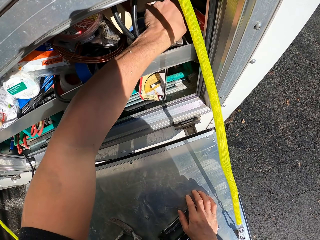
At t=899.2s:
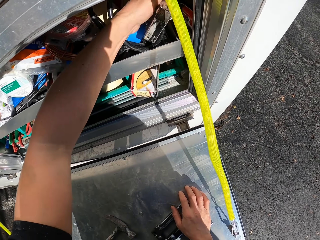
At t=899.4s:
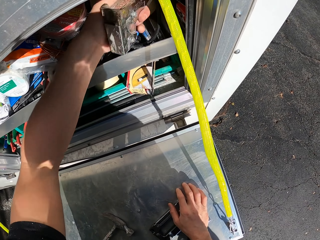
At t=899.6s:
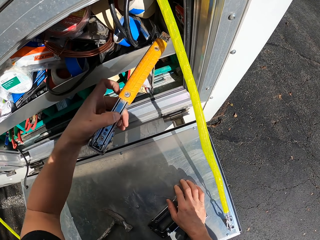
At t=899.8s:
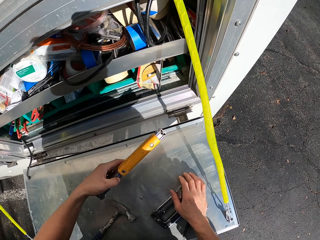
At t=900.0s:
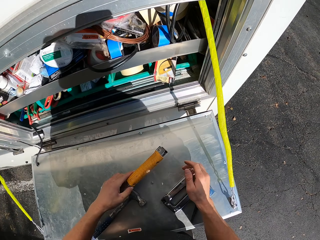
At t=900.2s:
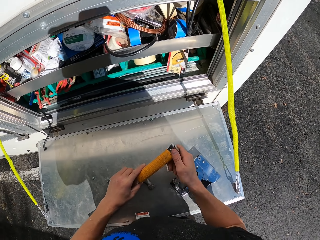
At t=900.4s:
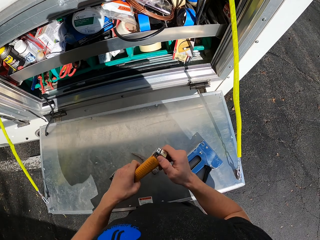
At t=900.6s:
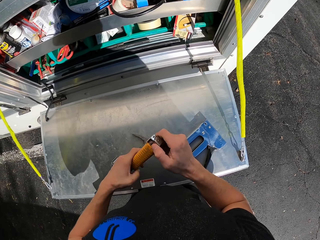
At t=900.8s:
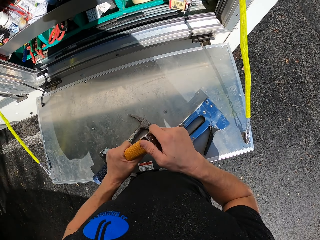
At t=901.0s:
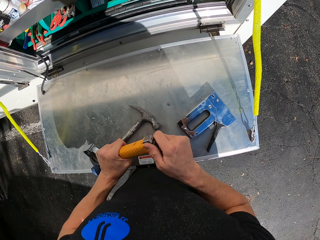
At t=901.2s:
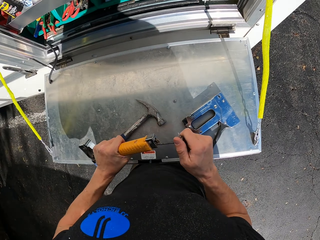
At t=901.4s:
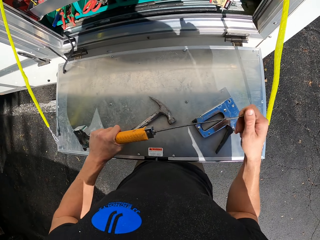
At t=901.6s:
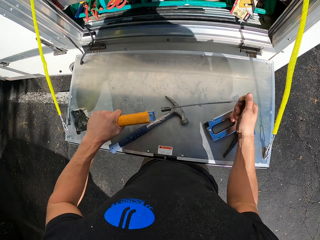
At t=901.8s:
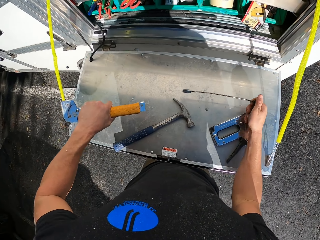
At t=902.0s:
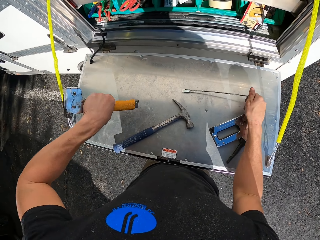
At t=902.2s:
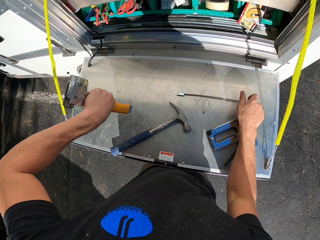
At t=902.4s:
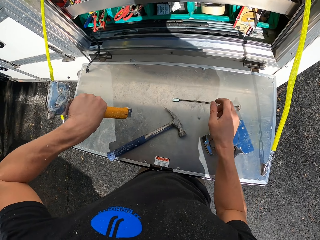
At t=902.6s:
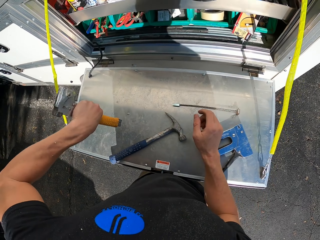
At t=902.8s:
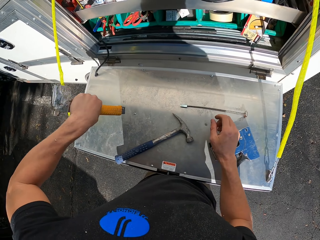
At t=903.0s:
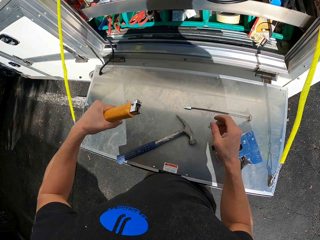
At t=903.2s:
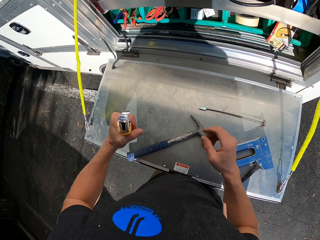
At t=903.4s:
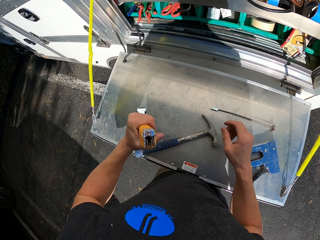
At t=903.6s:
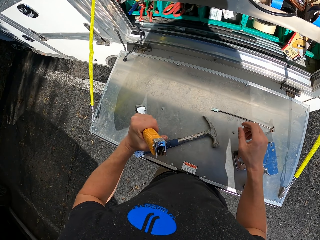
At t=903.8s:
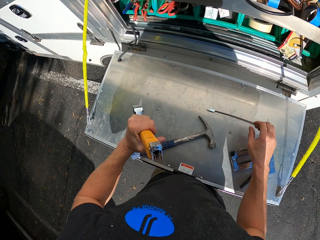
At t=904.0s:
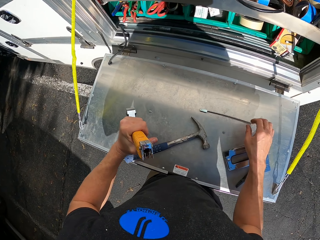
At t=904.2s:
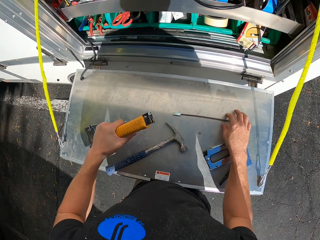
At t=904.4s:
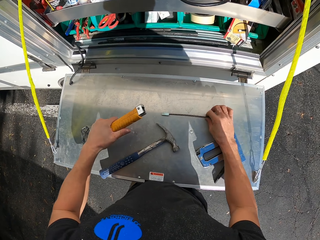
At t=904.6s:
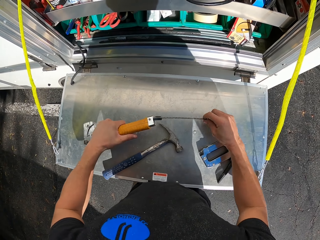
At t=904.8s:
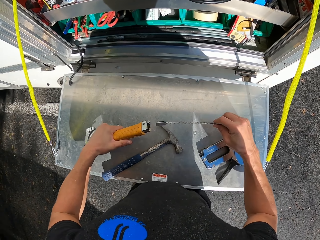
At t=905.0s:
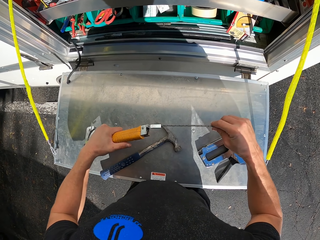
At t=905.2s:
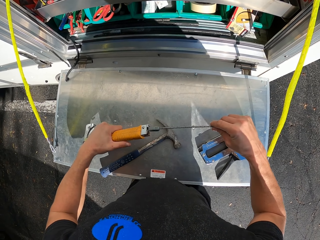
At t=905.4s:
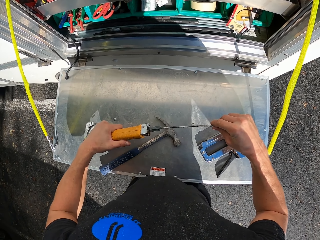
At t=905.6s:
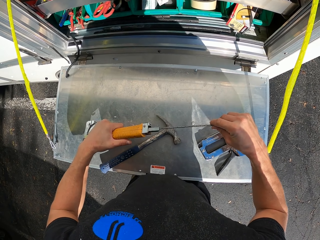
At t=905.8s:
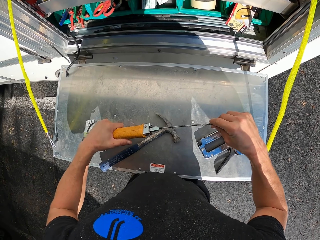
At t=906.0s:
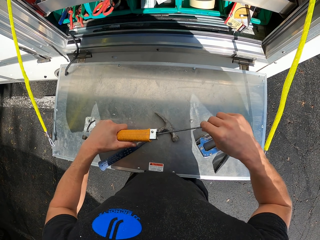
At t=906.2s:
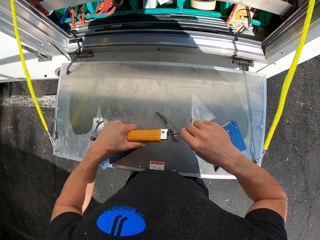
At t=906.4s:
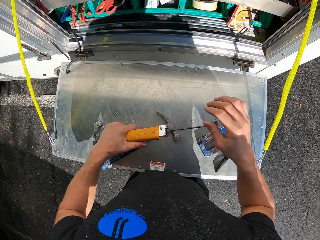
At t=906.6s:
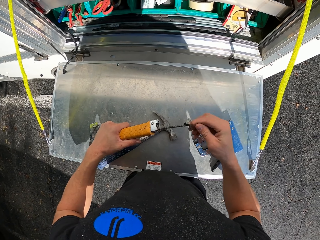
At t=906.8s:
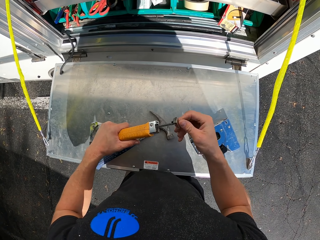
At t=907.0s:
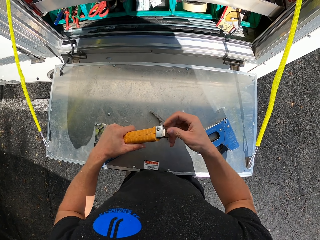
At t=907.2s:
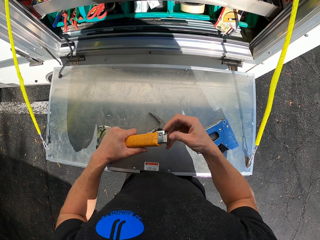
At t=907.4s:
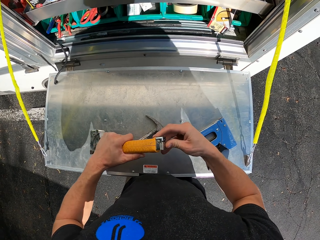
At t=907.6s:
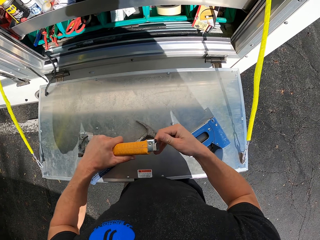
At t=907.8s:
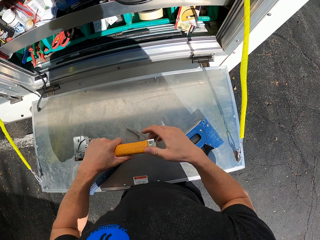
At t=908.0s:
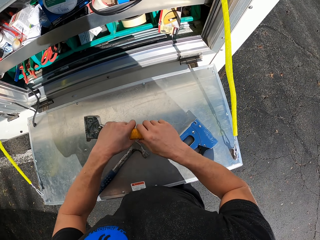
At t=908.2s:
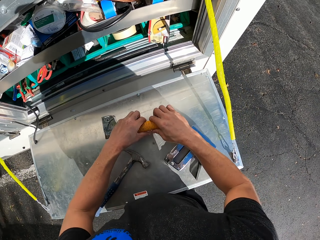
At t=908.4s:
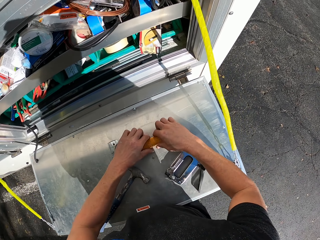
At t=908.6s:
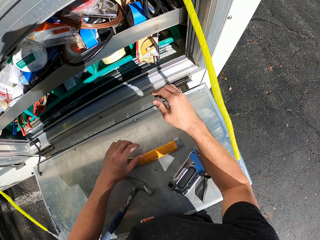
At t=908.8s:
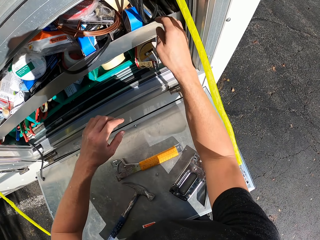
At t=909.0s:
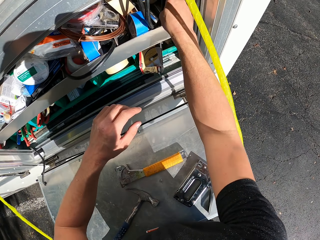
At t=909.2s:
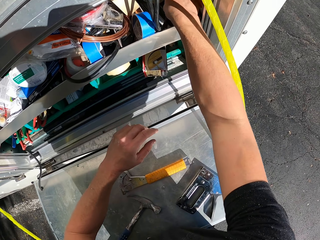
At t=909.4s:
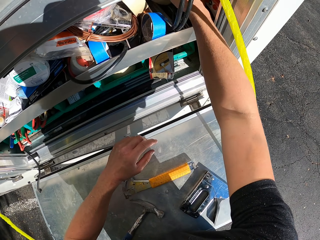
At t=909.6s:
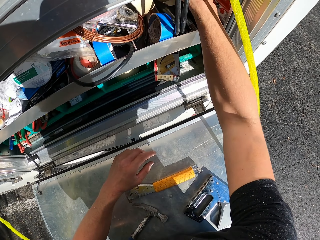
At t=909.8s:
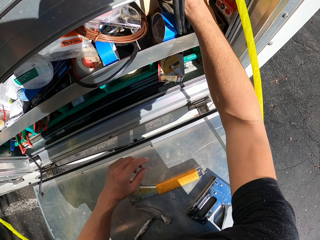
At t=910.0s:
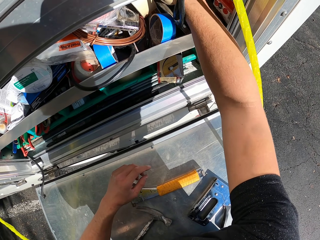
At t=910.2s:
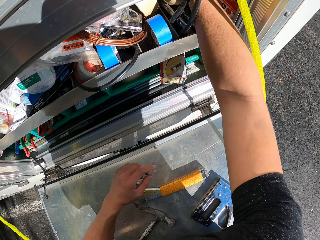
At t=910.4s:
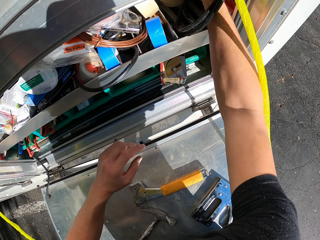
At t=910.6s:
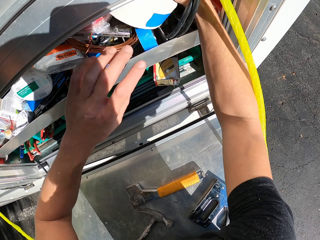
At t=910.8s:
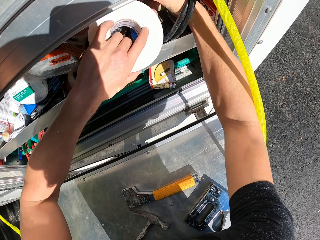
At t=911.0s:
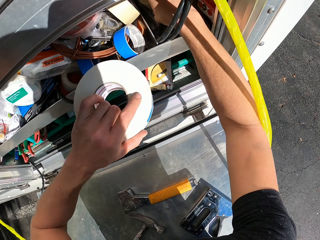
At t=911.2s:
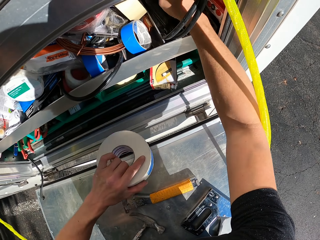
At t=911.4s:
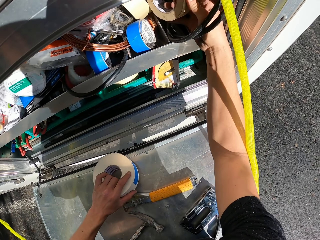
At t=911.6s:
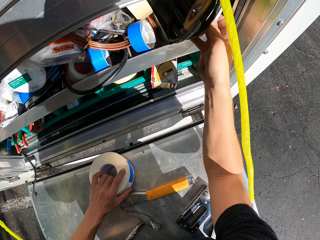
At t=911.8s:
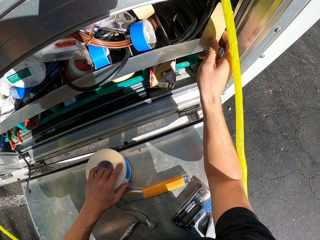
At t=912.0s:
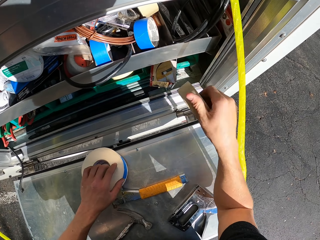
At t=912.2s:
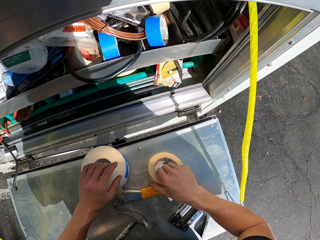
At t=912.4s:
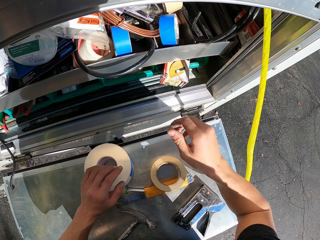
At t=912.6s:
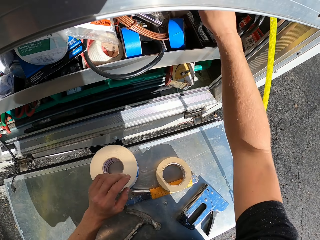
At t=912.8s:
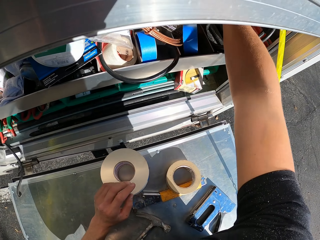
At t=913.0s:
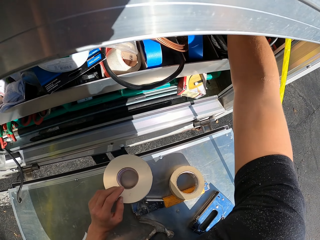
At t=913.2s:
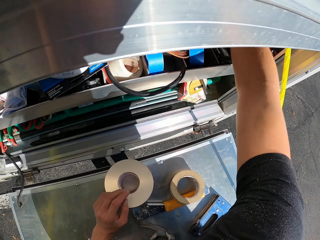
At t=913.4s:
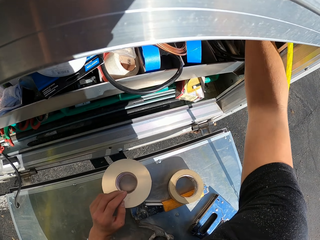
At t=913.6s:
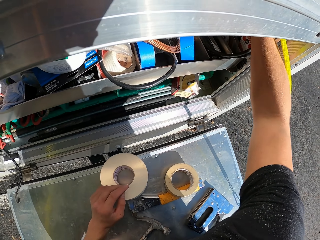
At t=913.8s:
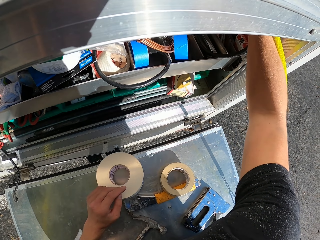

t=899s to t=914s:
The camera wearer picks up the staple gun. They adjust something. They check the staple gun. They put something on the caravan door. They pick up a tape. They put the tape on the caravan door. They pick up the tape. They put the tape on the caravan door.

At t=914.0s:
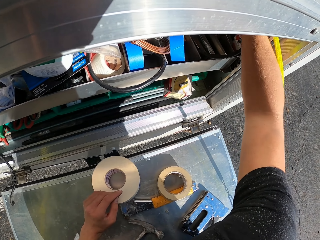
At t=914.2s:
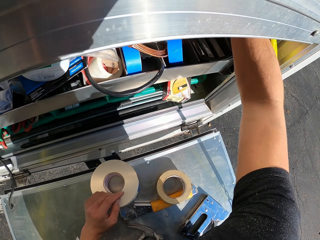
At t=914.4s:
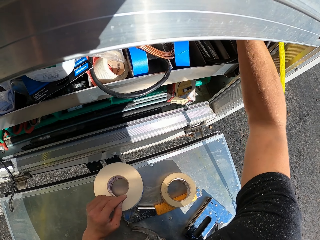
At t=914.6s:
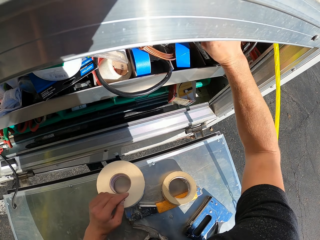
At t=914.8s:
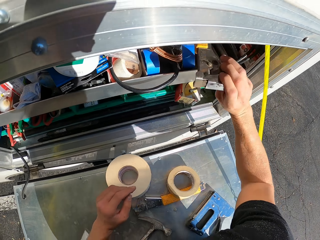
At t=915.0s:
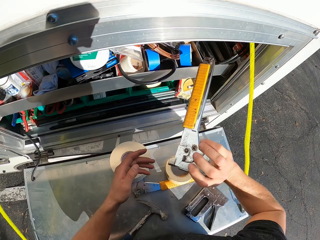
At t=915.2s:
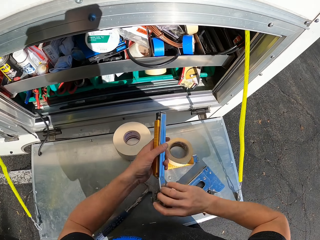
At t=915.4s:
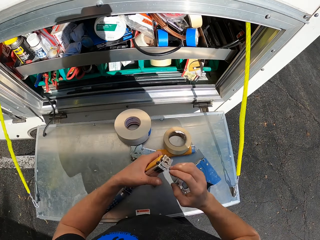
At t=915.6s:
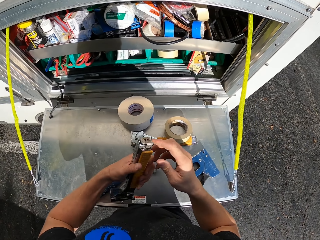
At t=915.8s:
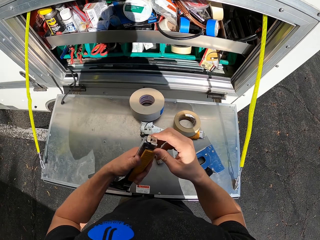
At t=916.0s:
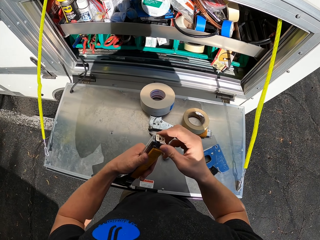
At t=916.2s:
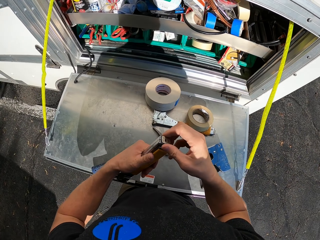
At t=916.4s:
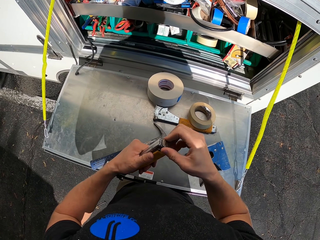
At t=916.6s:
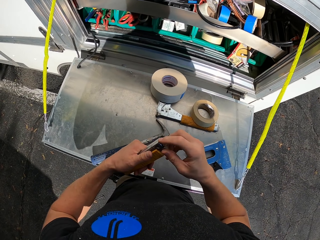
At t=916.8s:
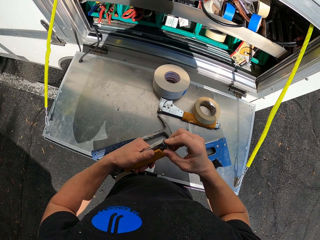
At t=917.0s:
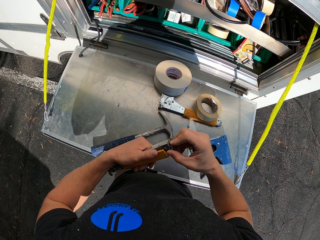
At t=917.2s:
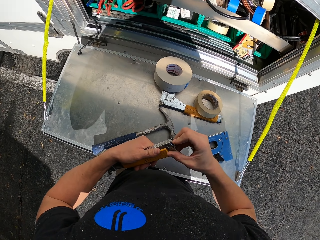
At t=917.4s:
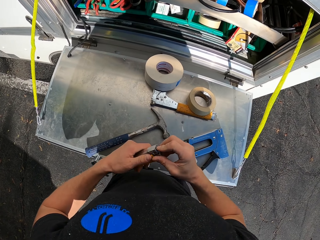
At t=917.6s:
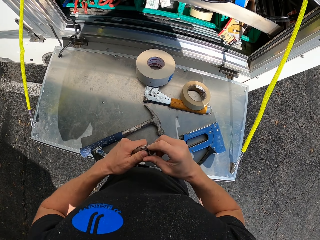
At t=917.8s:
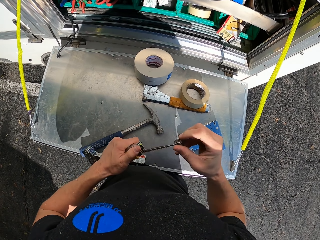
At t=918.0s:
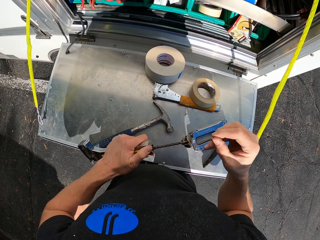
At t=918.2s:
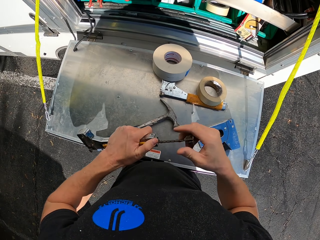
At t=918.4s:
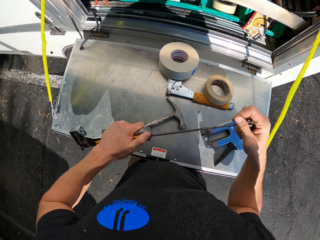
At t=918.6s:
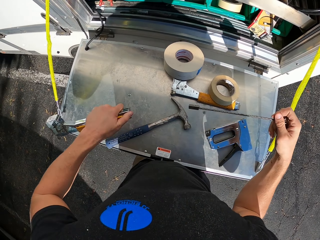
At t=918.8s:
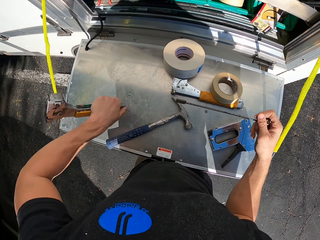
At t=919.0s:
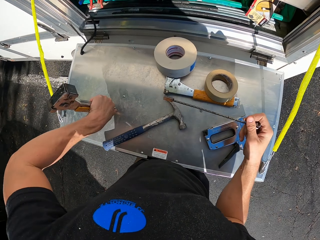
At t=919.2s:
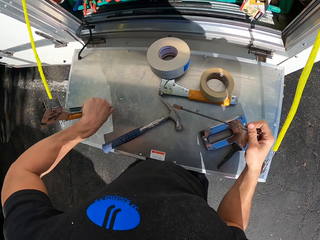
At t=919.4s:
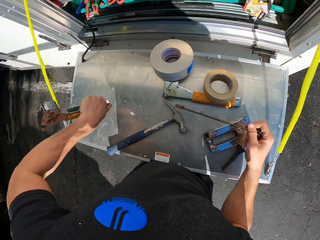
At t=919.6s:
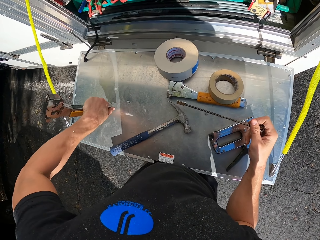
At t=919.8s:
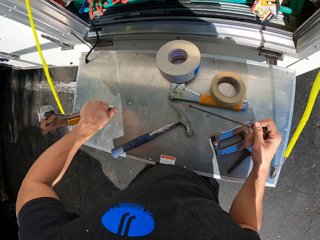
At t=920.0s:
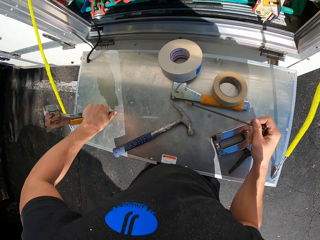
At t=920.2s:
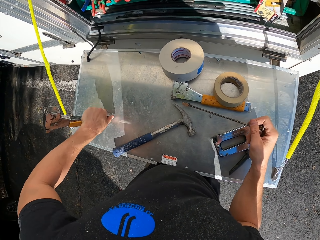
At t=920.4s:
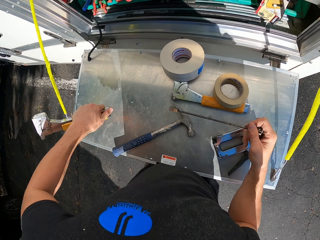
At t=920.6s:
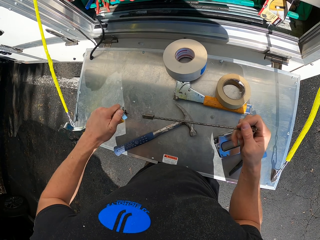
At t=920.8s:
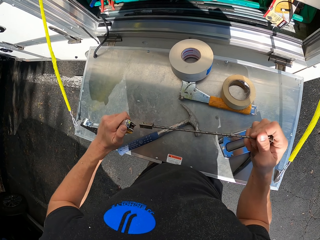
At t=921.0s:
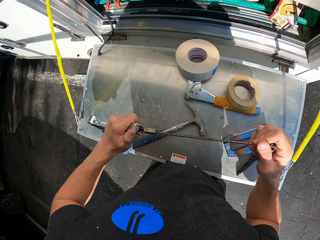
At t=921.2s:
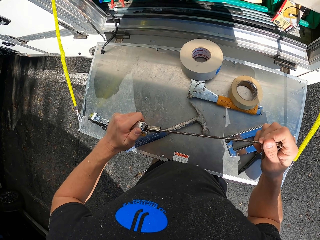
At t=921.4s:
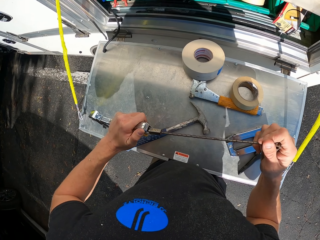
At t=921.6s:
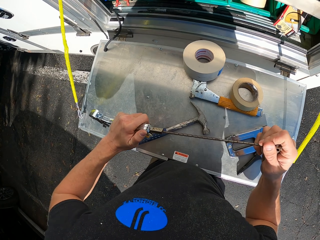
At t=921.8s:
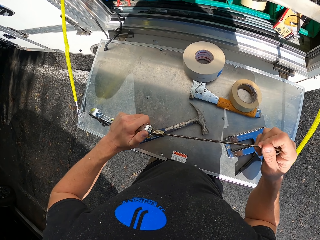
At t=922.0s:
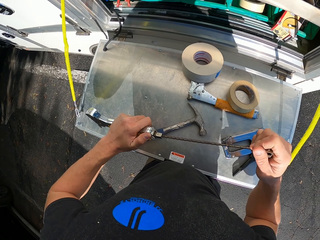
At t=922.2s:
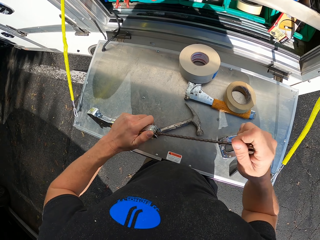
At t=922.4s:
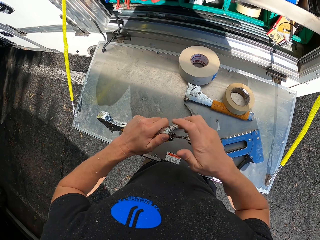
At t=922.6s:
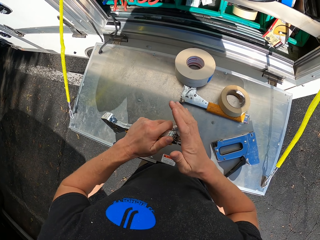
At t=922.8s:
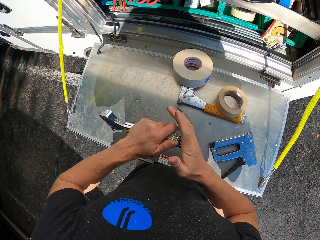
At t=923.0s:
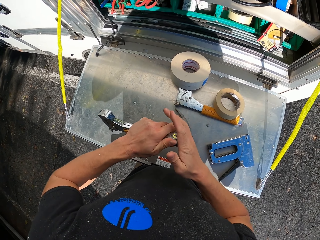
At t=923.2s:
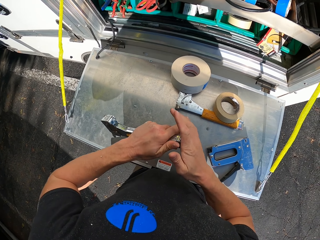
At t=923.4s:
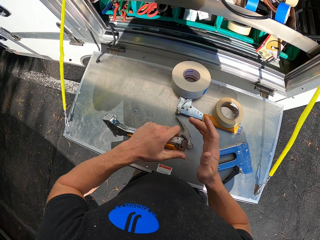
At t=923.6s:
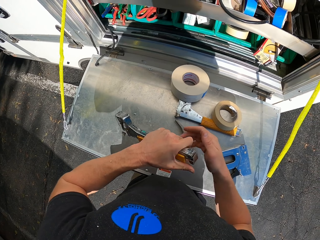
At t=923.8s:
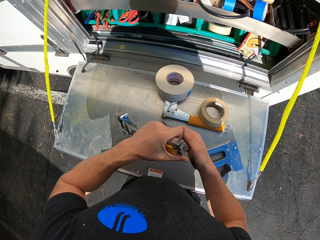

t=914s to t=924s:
The camera wearer picks up the staple gun. They open something. They check the staple gun. They shake something. They close something.
